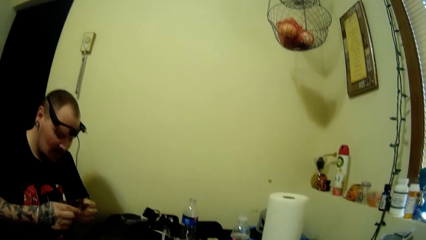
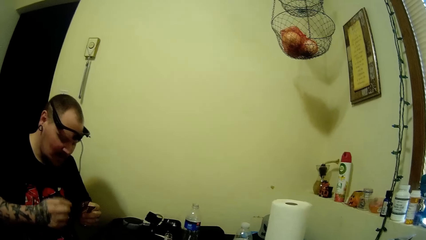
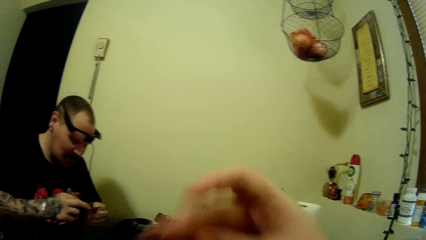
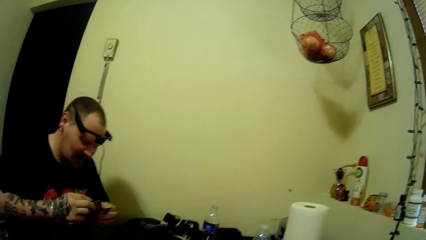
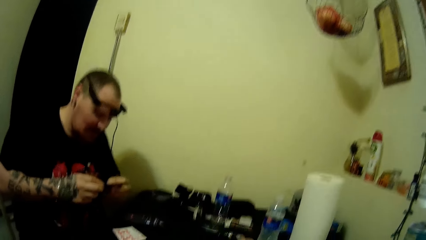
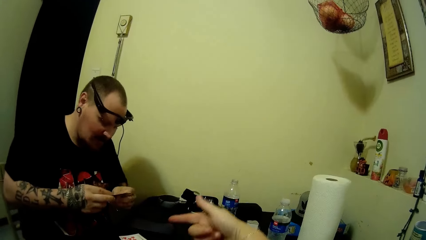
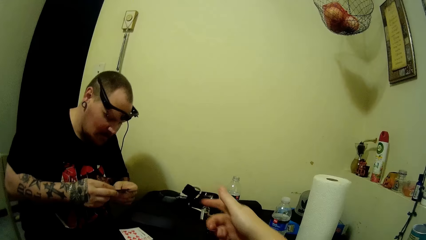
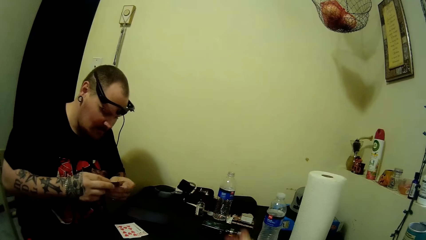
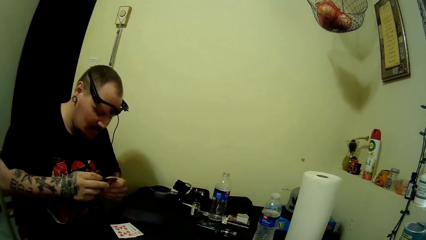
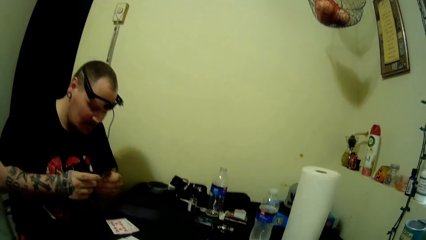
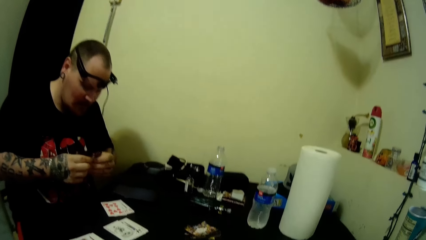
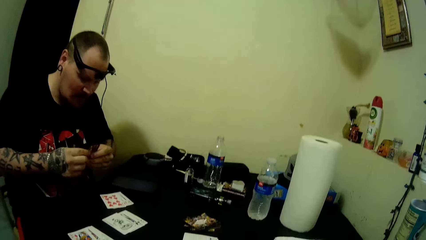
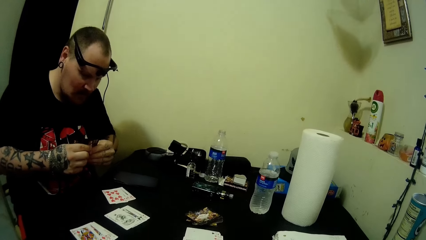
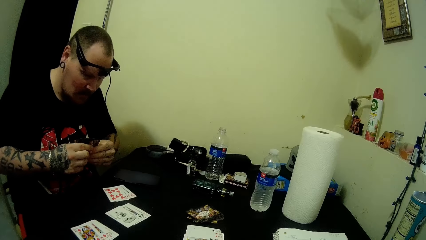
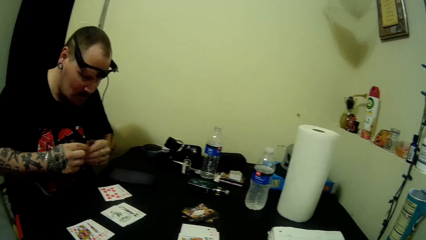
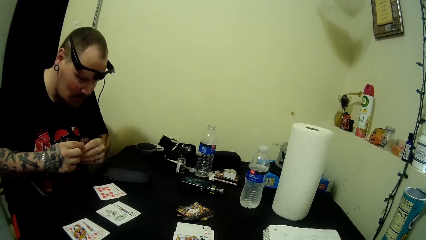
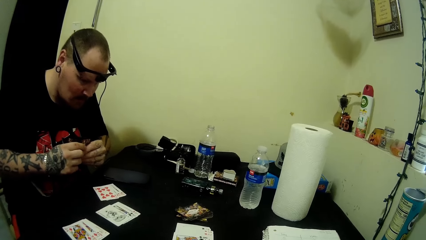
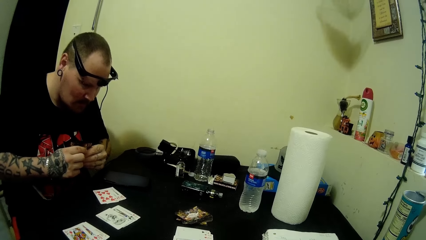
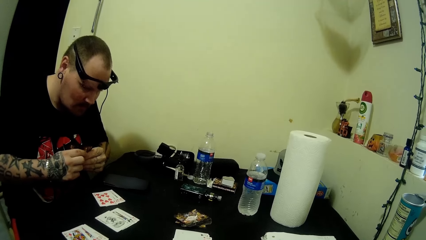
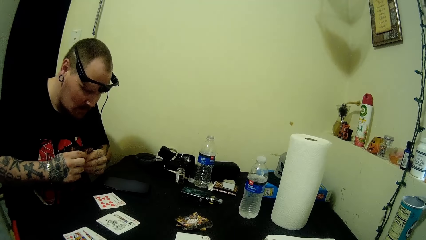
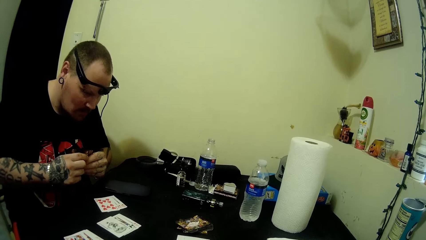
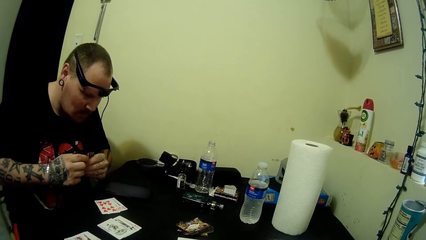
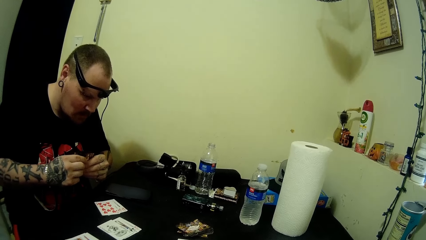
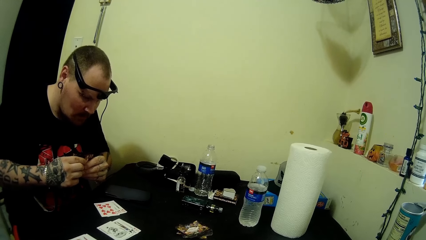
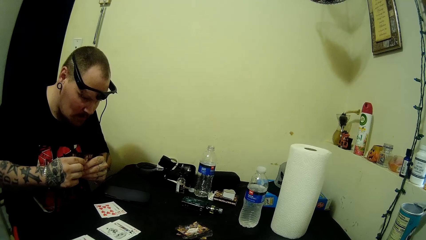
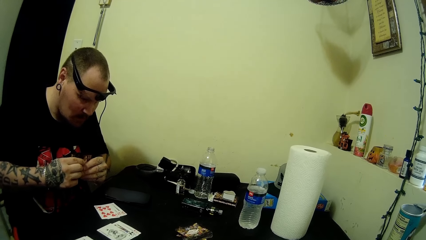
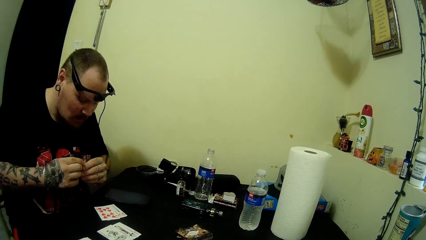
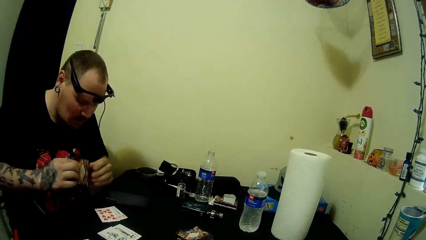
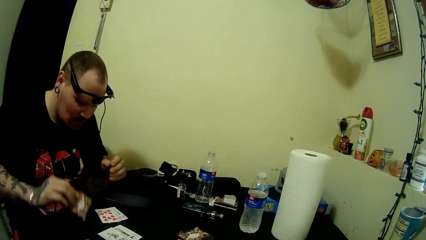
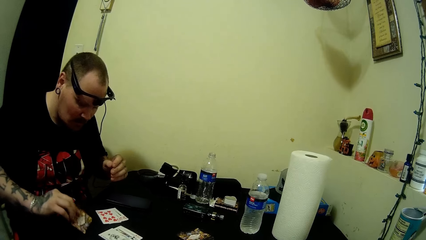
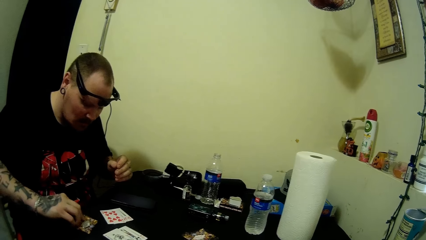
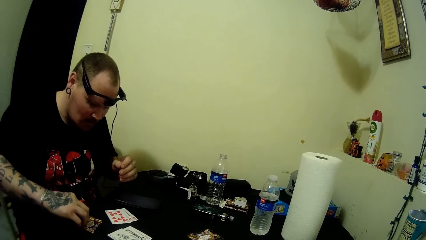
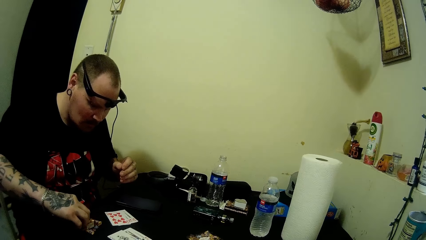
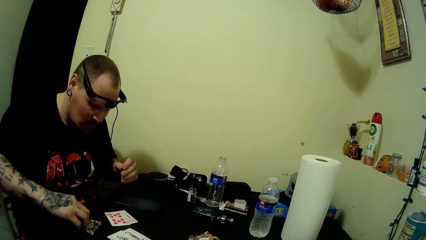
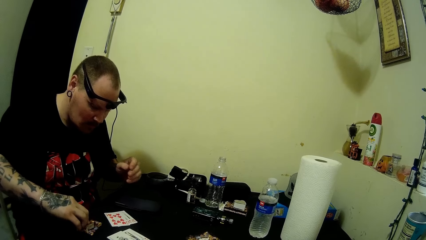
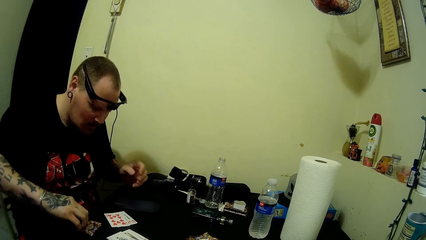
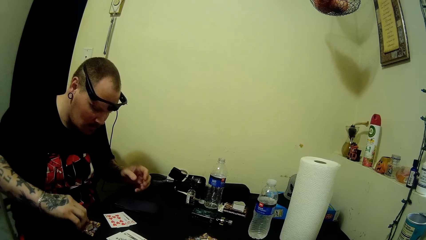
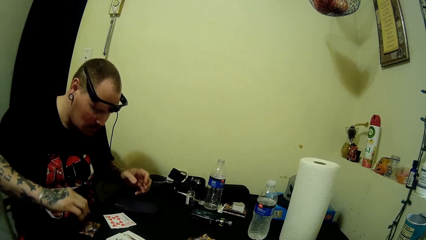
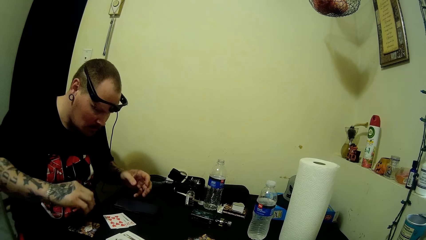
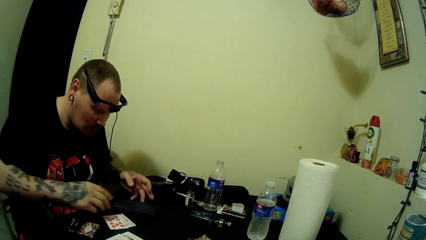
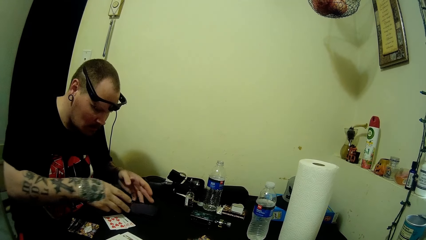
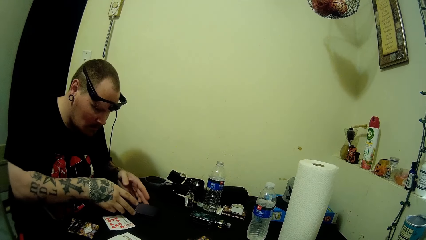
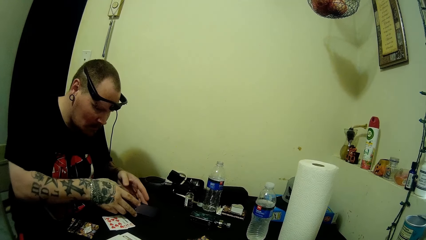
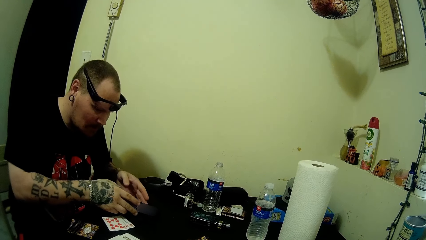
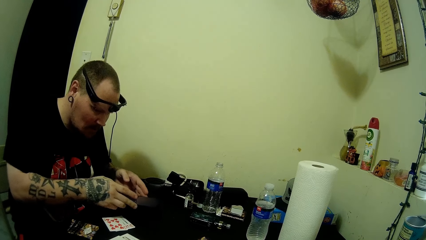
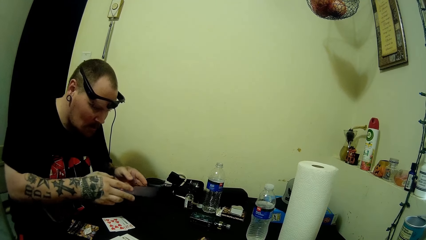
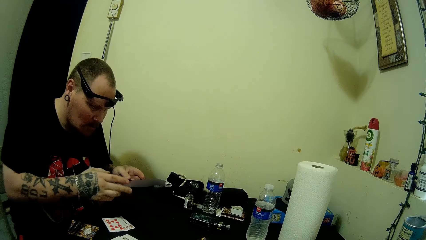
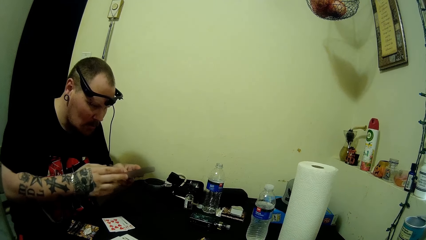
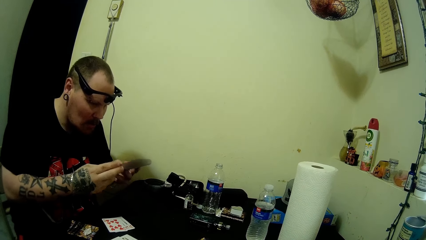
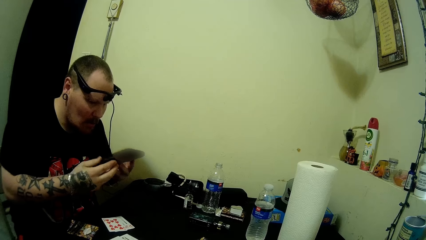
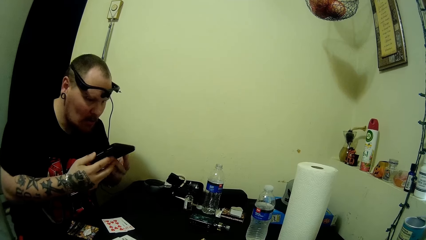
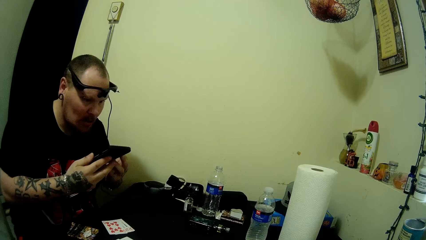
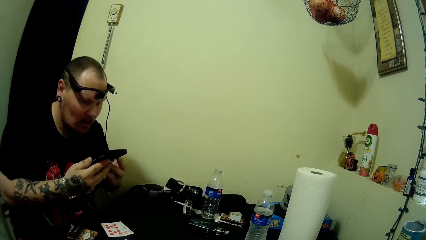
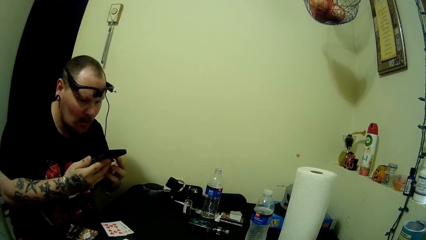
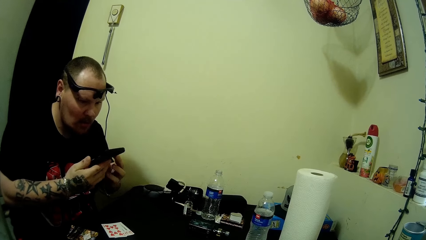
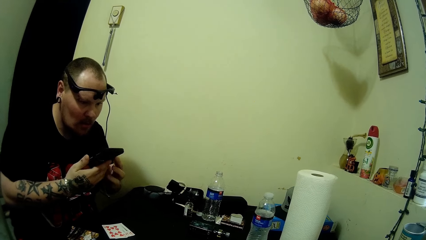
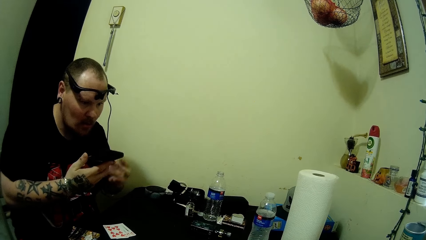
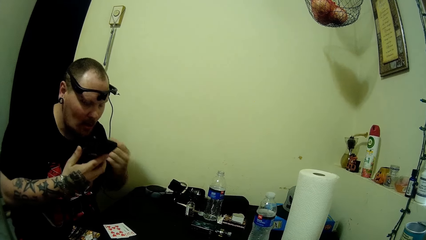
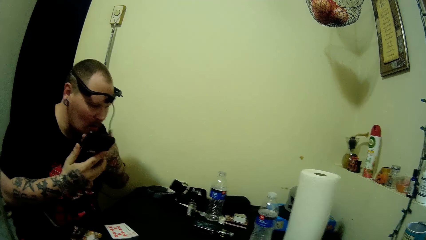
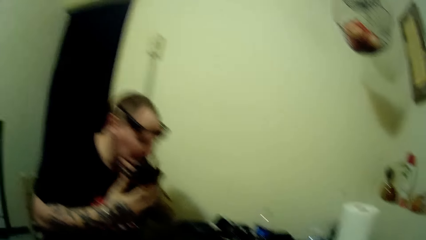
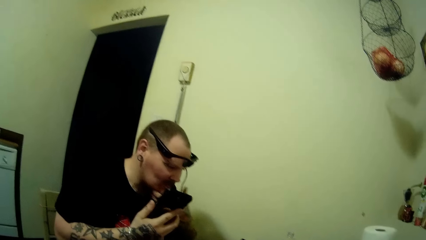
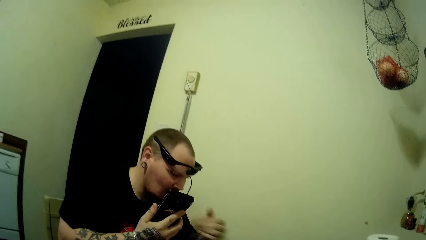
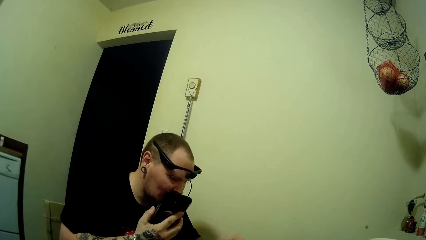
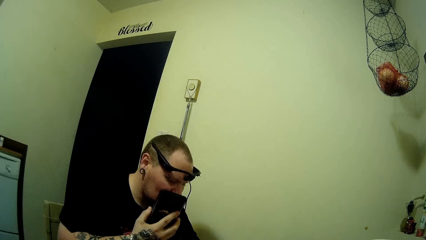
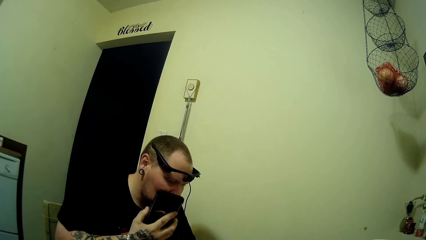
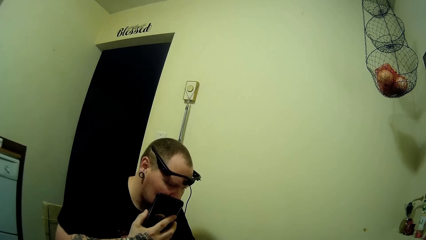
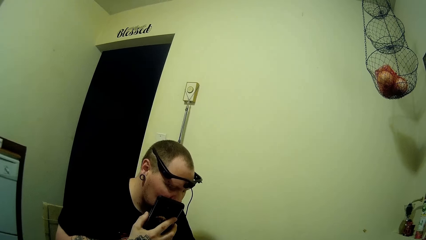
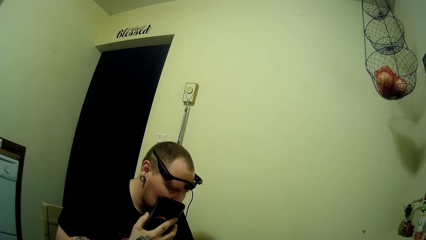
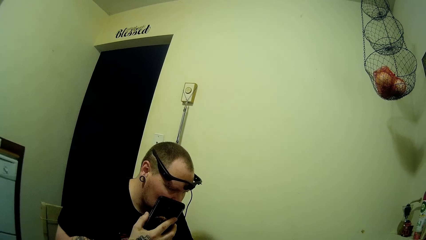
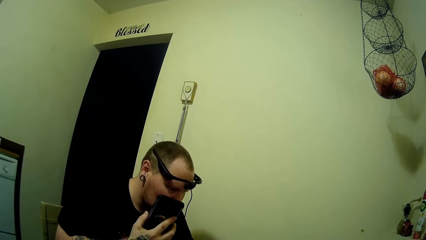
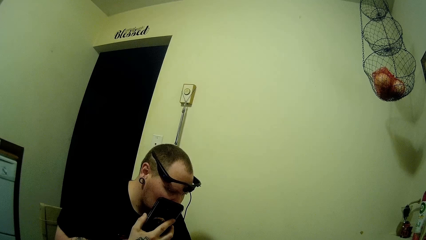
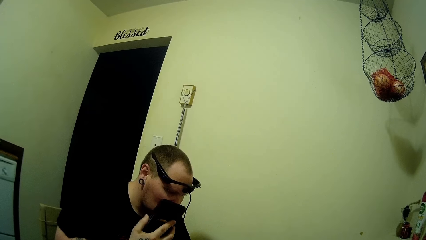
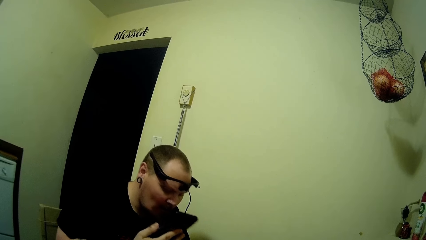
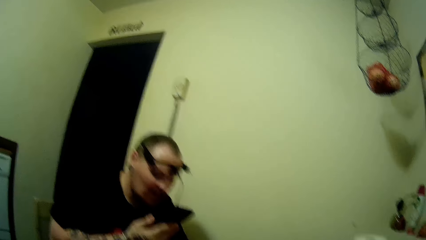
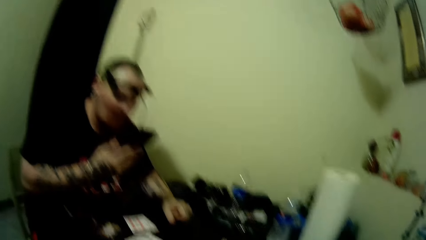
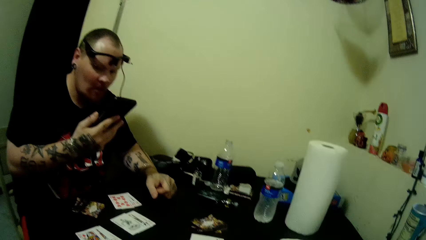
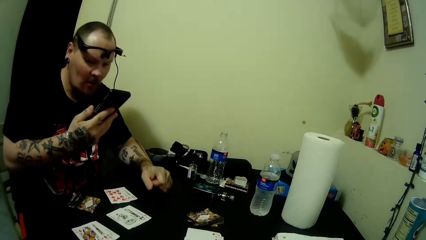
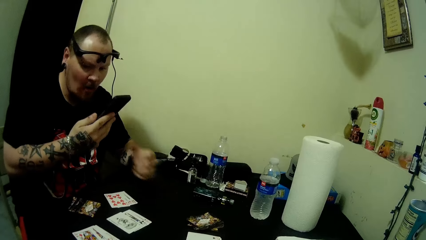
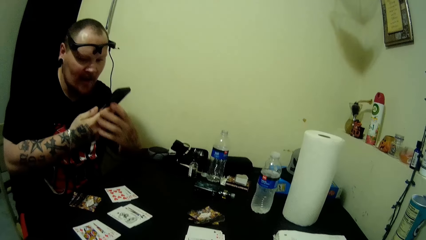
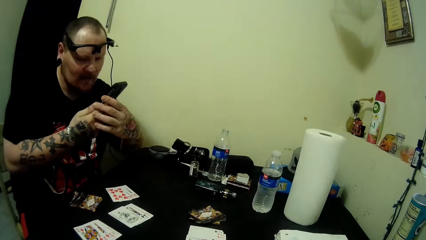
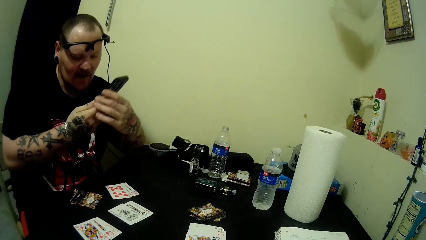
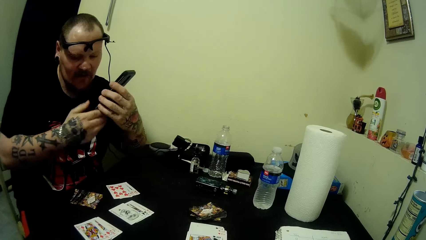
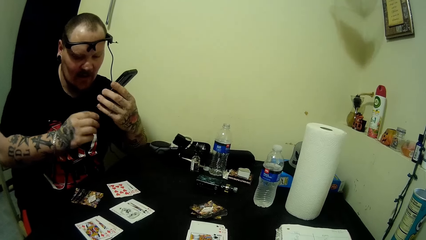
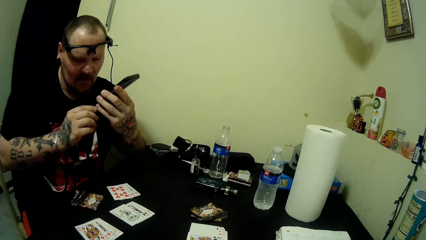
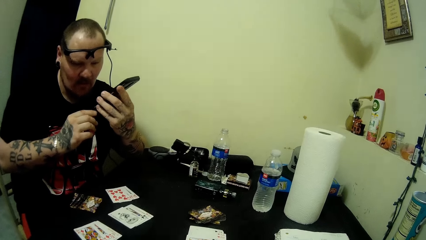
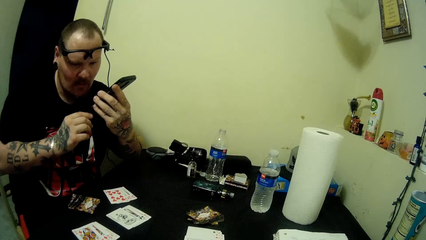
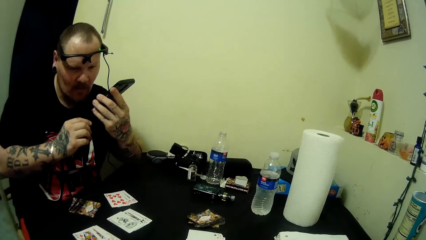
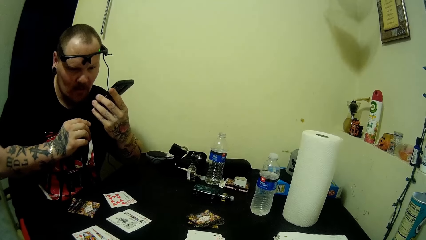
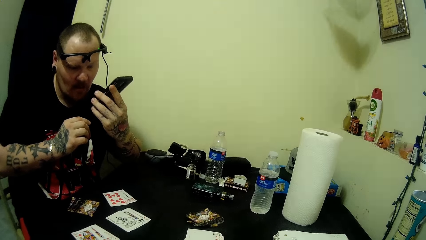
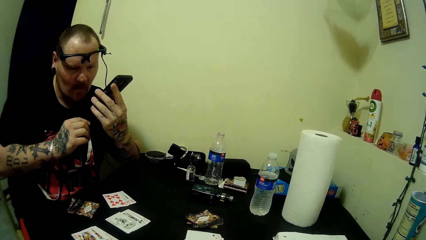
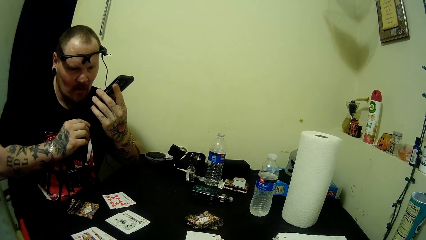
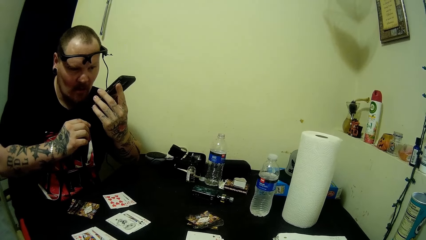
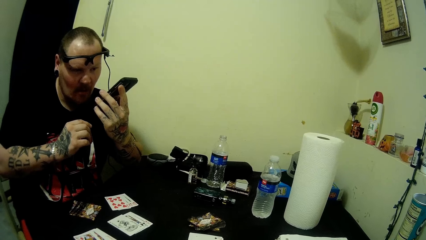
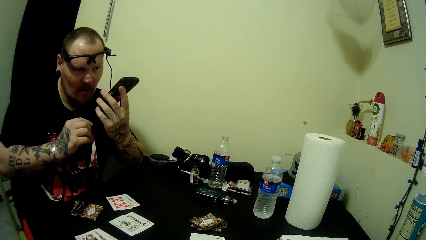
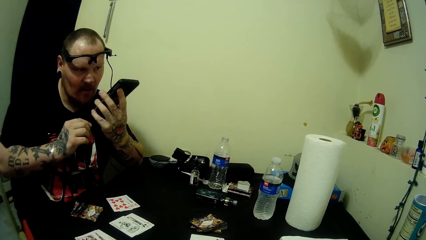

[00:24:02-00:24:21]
The camera wearer moves her hand. A man puts cards on the table. The man picks up his phone. The man touches his chin. The man holds his phone up. The man looks at his phone. The camera wearer looks at the man. The man holds his phone with his left hand.
